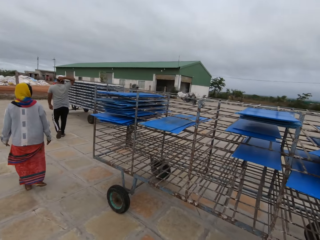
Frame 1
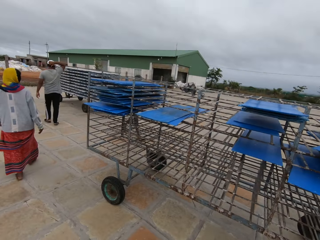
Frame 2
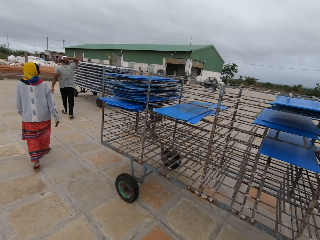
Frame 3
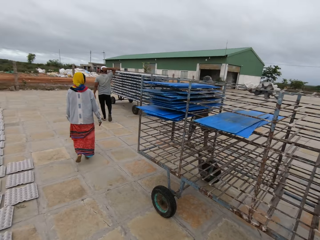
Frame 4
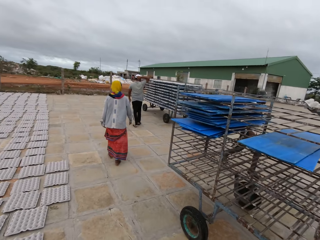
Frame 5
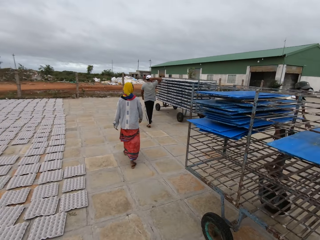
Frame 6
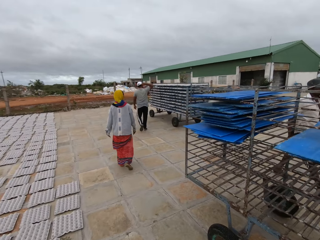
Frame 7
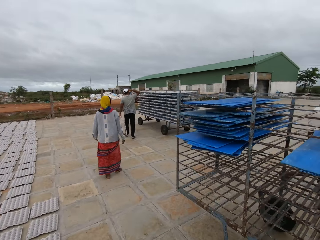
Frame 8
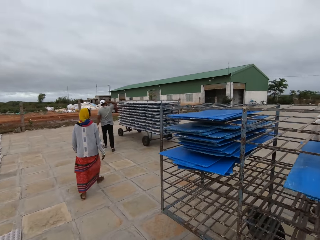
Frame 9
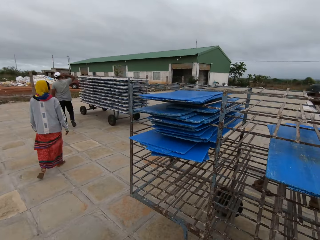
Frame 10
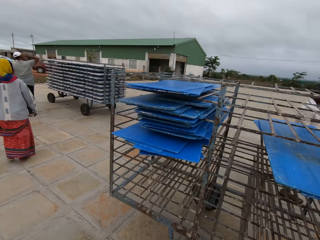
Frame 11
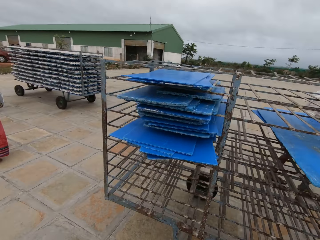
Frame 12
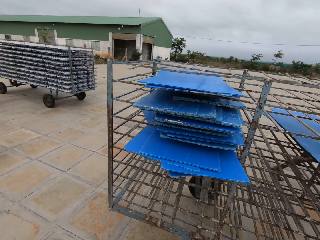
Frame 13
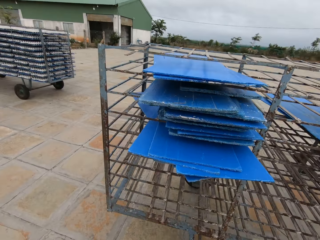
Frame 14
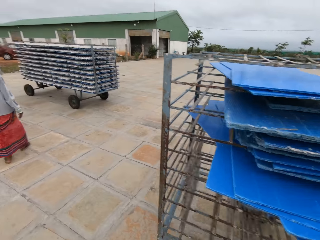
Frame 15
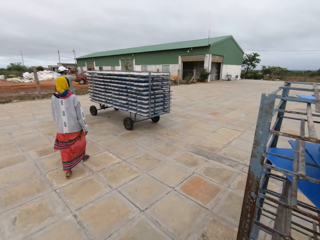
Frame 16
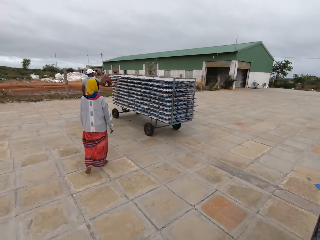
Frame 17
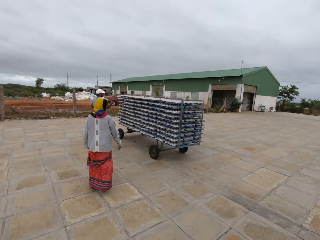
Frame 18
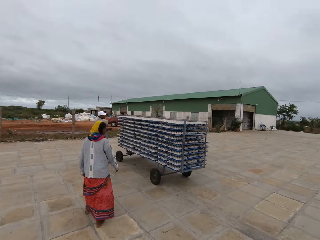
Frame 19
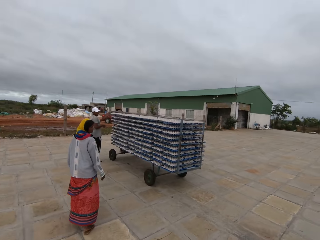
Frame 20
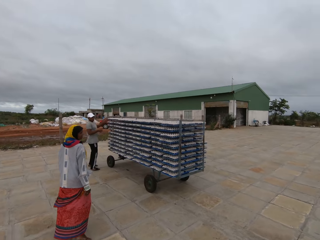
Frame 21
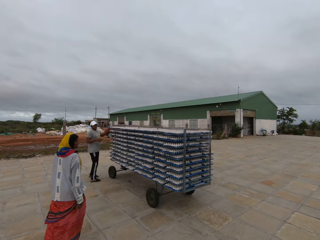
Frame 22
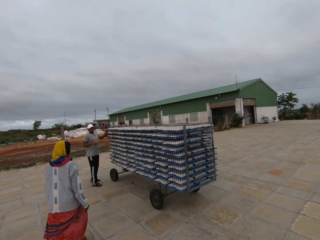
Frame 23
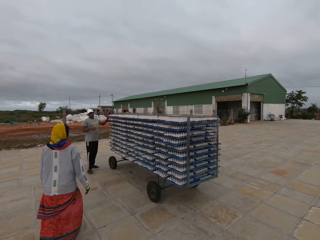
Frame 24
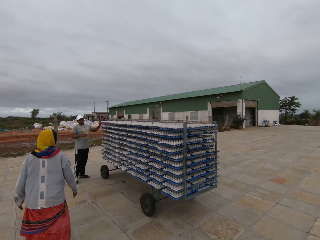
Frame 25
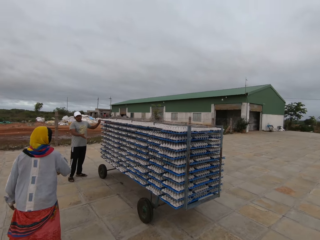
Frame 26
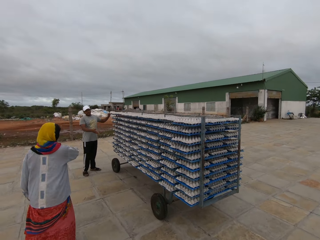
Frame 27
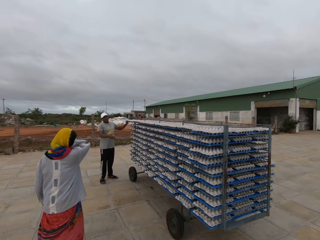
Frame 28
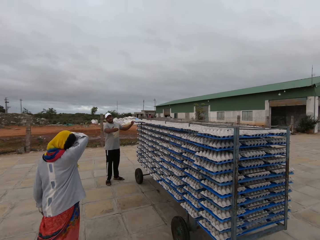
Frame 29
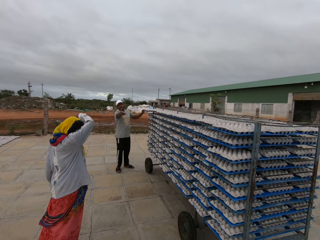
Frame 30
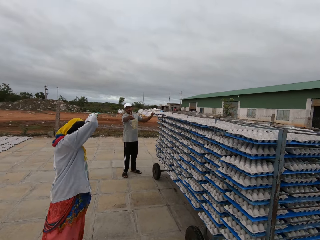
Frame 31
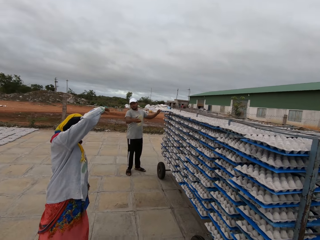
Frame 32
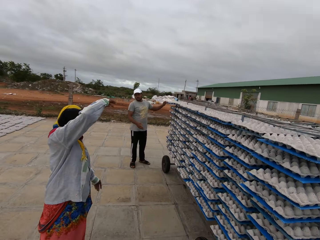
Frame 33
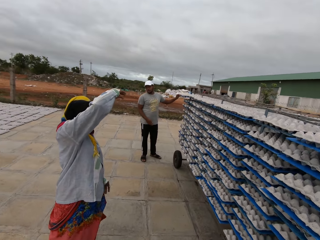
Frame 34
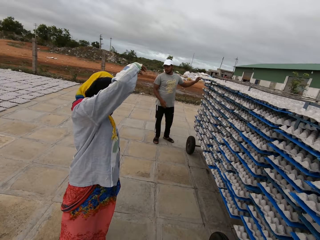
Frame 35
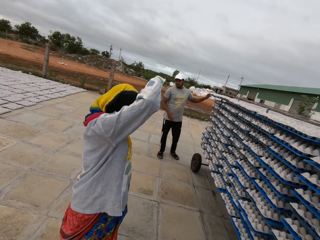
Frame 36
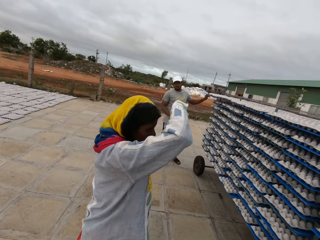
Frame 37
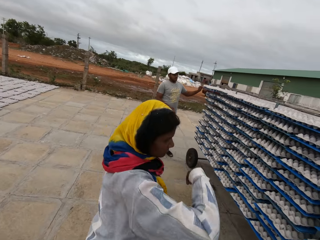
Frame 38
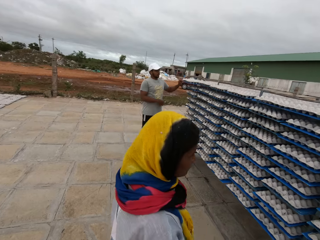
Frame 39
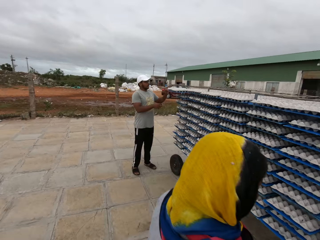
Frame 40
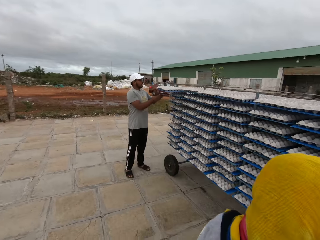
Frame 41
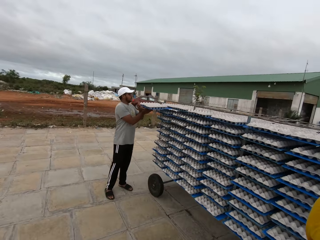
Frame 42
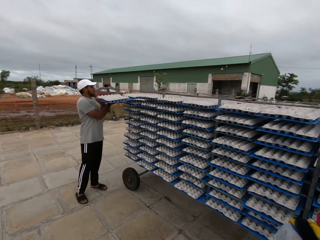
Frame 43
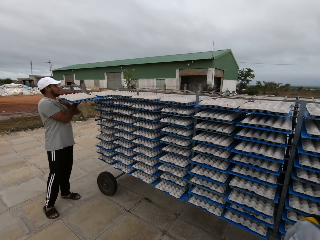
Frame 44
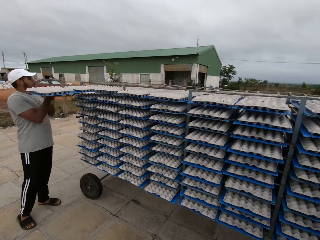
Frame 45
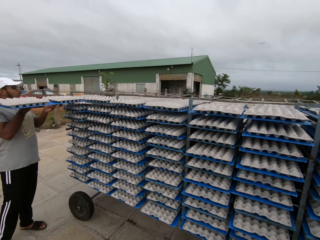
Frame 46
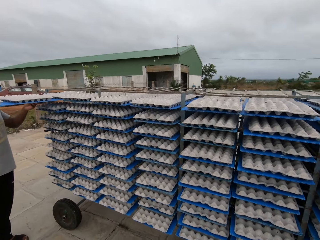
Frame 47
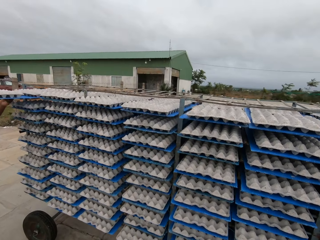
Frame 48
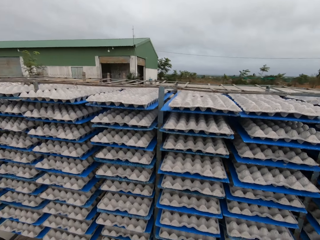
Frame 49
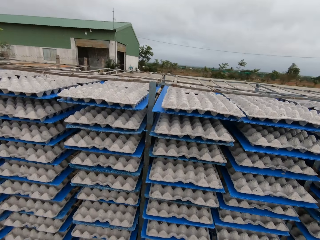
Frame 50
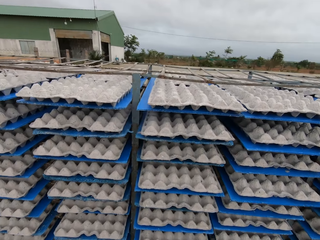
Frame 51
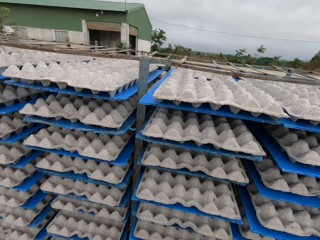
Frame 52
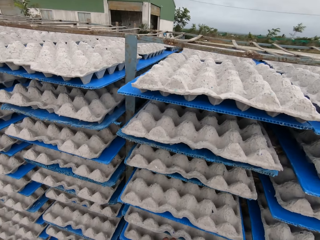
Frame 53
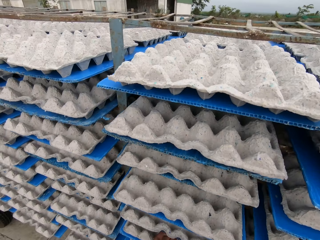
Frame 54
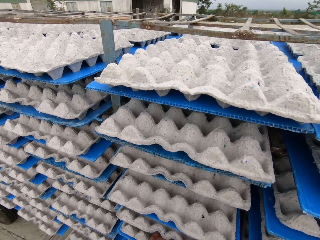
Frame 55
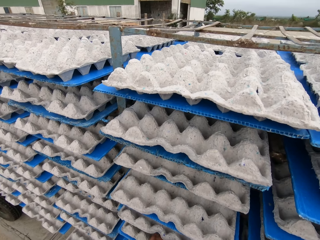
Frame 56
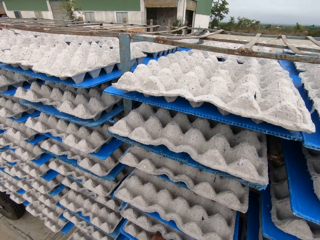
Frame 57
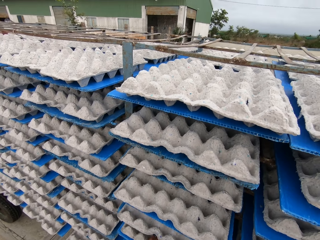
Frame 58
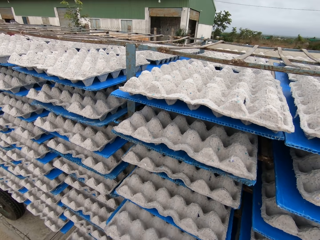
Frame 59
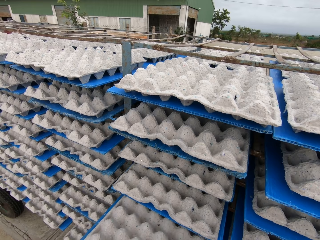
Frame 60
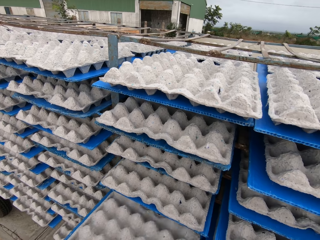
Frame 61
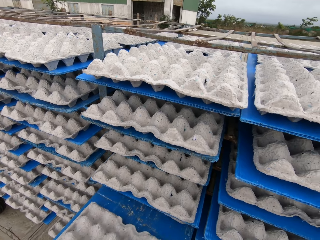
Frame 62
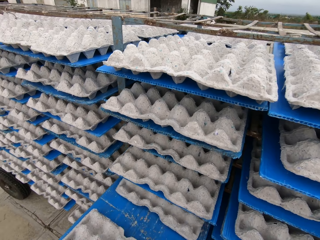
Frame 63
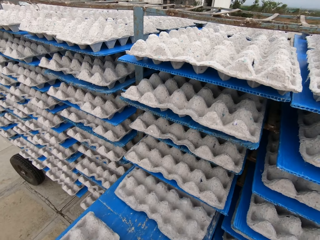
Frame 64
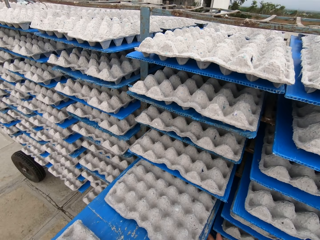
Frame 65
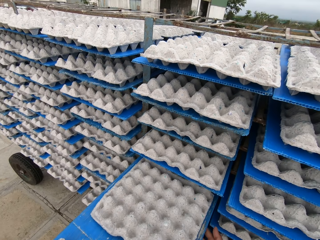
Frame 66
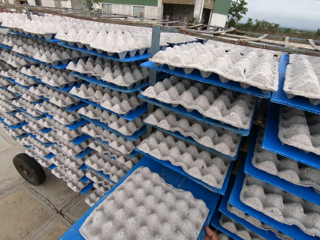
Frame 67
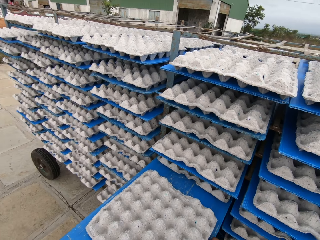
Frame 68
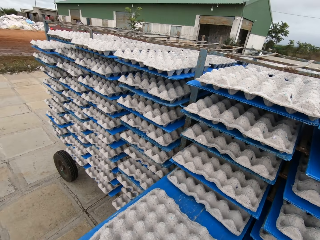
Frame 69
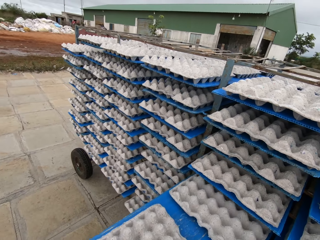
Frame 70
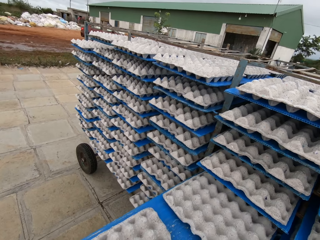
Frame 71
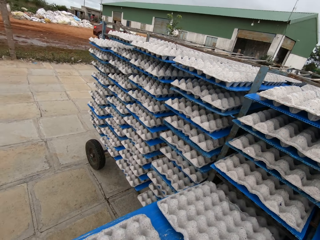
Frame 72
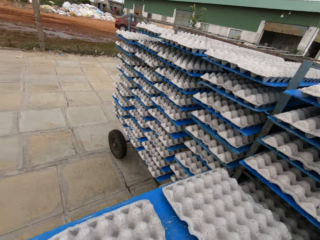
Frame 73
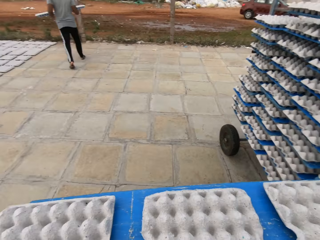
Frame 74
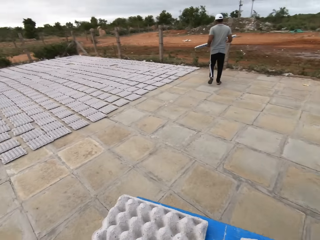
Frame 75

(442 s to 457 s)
A man holds the trolley with his left hand. The man picks a plastic board with egg crates from a rack with his hands. The man pulls a tray of paver blocks from the shelf. The camera wearer picks a plastic board with egg crates from the rack with his hands. He pulls a tray of paver blocks from the shelf.

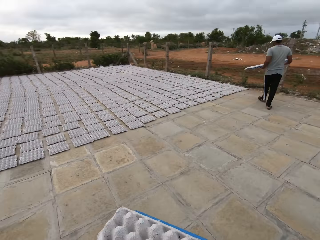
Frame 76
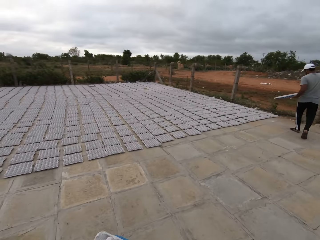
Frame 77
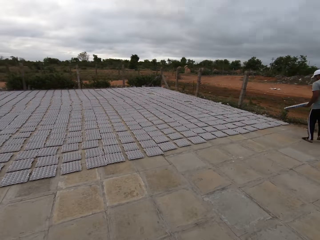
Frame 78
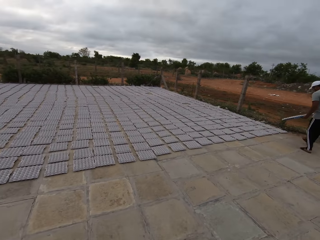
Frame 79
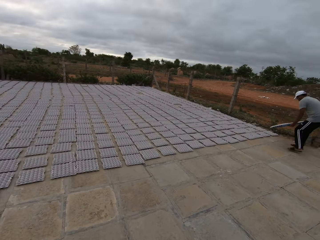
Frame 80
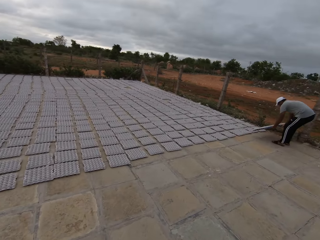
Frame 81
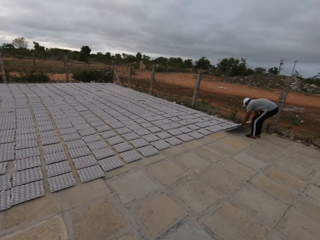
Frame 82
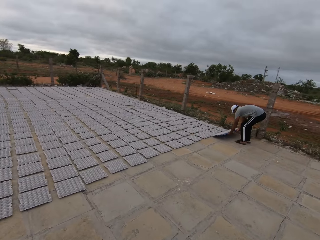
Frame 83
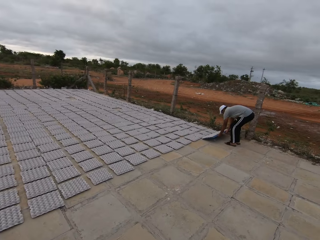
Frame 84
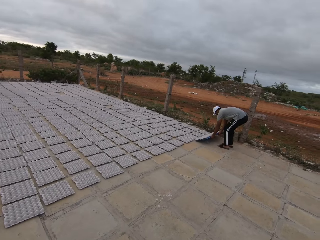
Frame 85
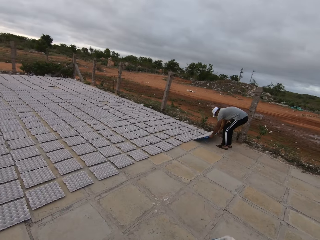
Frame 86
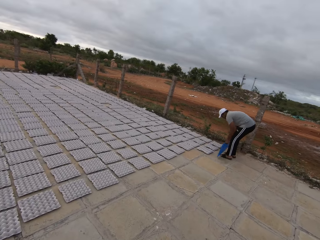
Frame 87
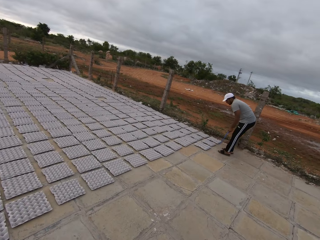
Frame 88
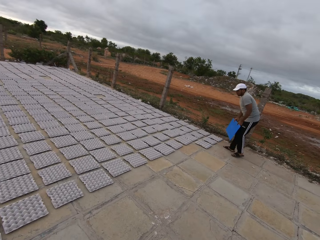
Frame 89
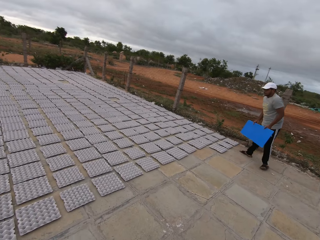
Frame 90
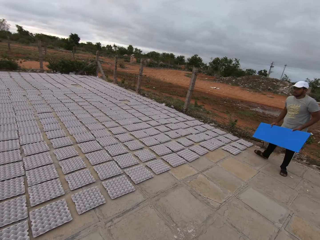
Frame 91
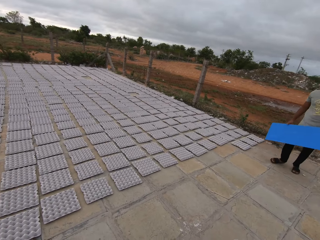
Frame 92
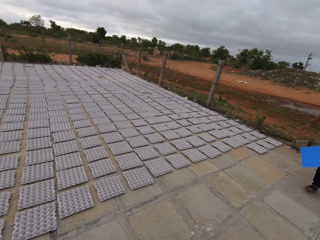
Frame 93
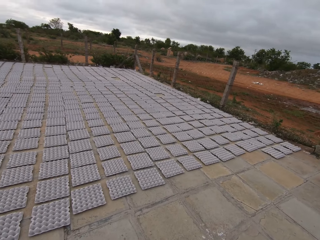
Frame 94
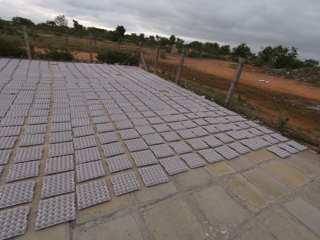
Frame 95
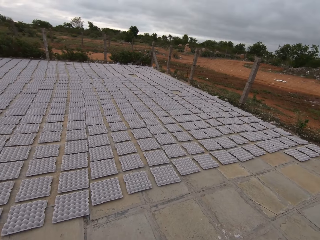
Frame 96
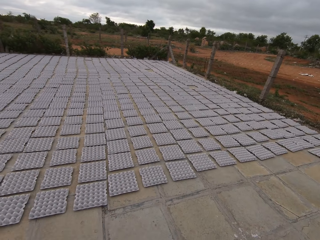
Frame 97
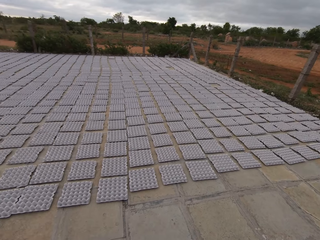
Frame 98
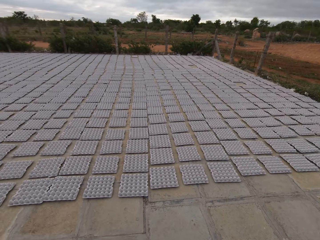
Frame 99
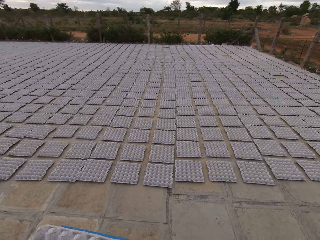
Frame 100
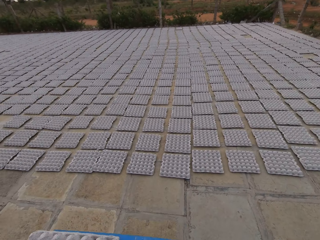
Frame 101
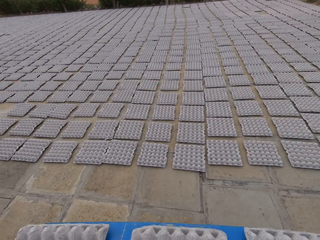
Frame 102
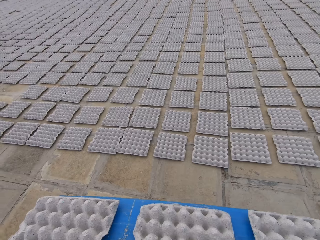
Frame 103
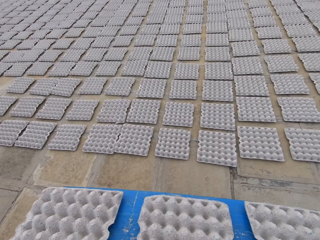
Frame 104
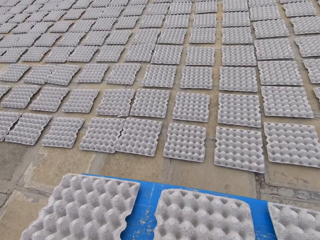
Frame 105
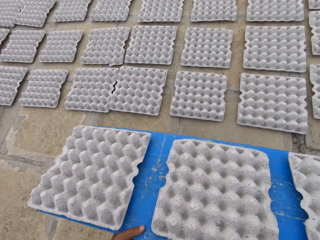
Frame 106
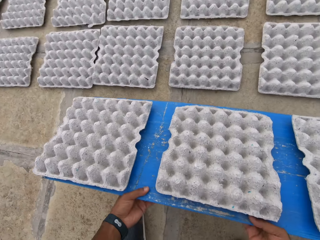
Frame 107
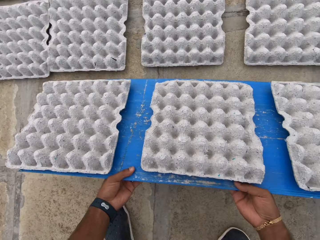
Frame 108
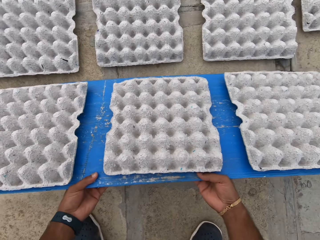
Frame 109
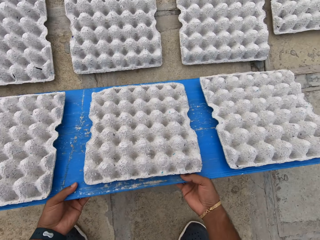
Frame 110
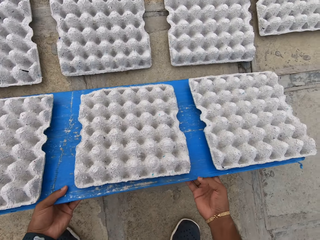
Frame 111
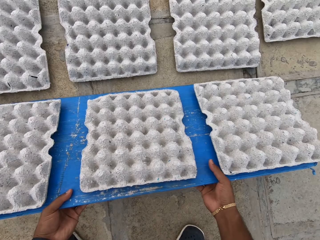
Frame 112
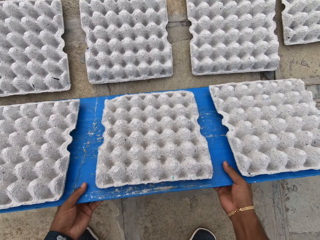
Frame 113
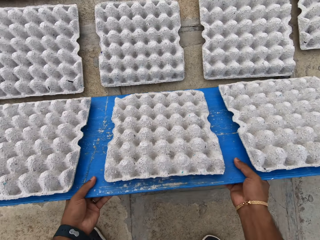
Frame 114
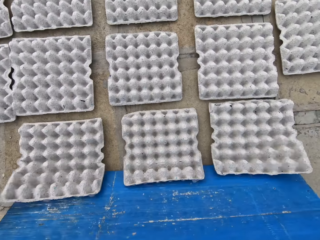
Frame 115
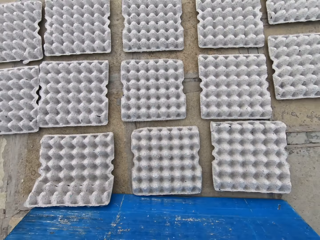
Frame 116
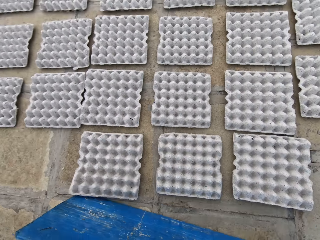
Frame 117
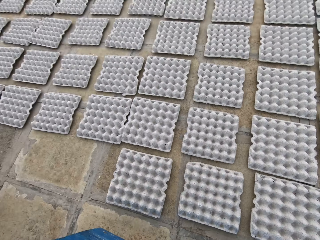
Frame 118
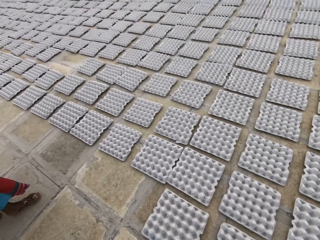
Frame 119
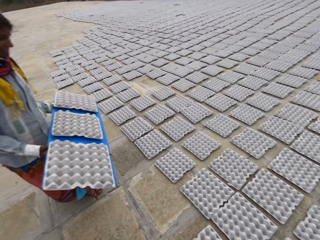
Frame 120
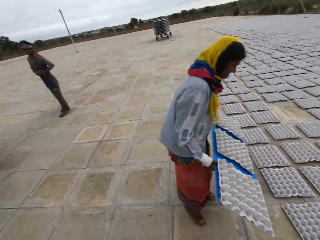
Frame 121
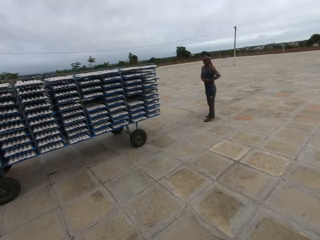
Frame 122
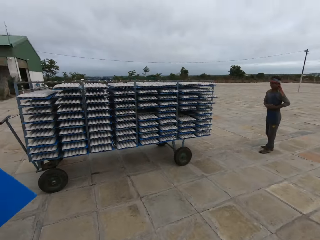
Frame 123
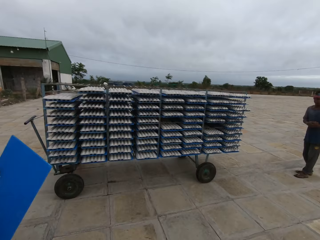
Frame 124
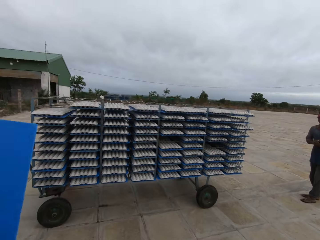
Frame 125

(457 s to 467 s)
The camera wearer carries paver blocks on a tray. A man drops the egg crates on the plastic board in his hands on the ground. The camera wearer drops the egg crates on the plastic board in his hands on the ground. A woman holds a plastic board with egg crates with her hands.
